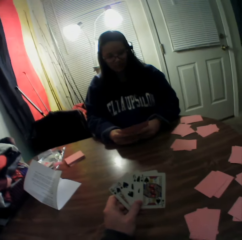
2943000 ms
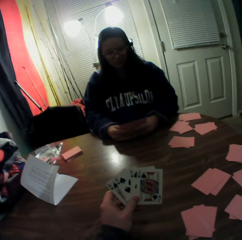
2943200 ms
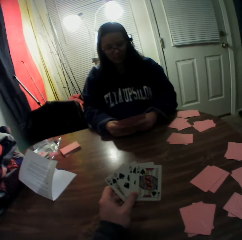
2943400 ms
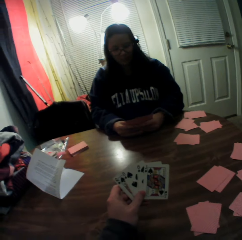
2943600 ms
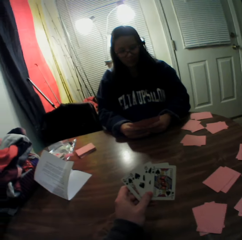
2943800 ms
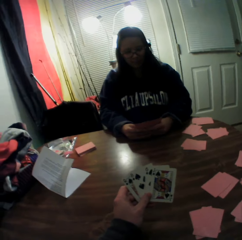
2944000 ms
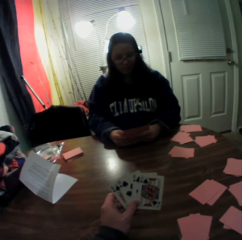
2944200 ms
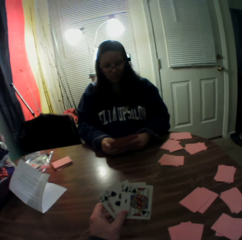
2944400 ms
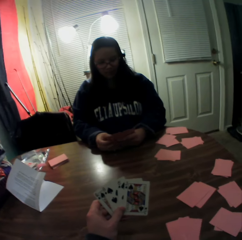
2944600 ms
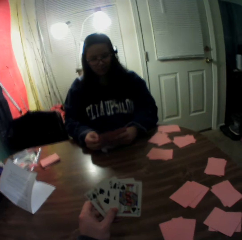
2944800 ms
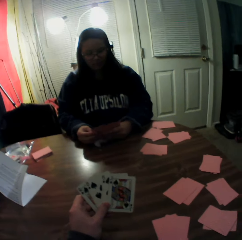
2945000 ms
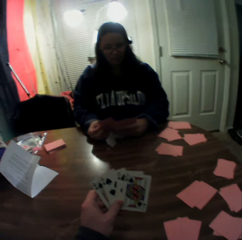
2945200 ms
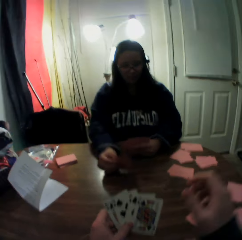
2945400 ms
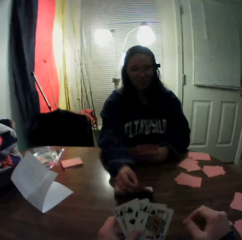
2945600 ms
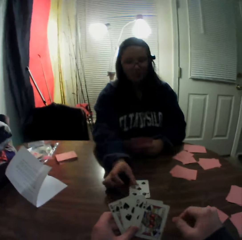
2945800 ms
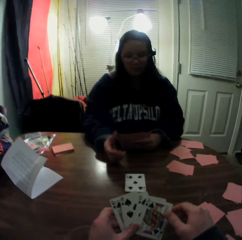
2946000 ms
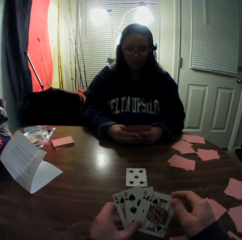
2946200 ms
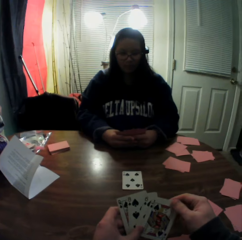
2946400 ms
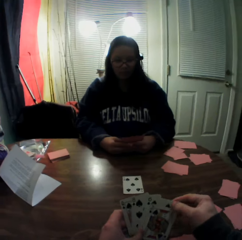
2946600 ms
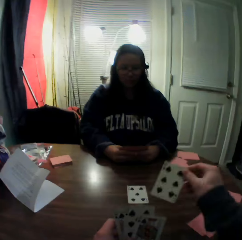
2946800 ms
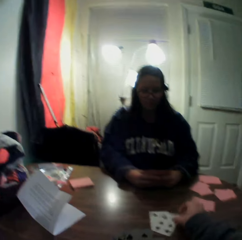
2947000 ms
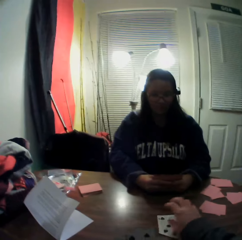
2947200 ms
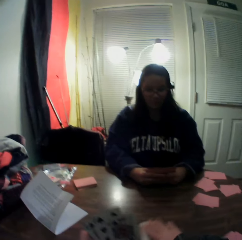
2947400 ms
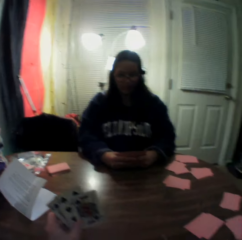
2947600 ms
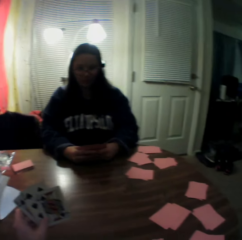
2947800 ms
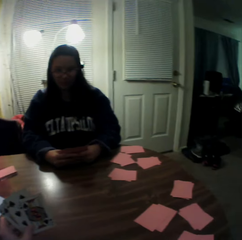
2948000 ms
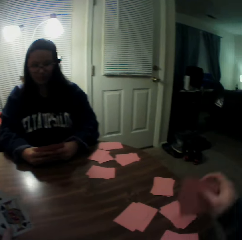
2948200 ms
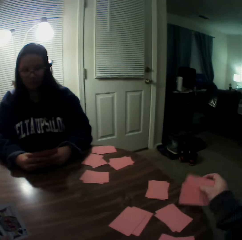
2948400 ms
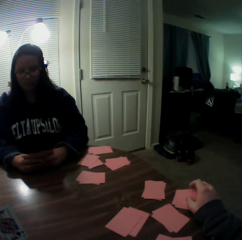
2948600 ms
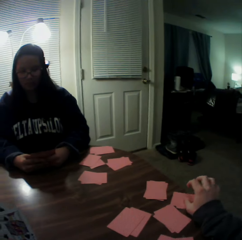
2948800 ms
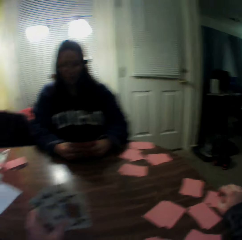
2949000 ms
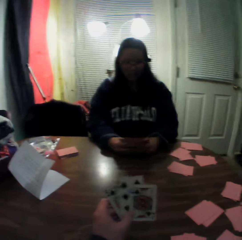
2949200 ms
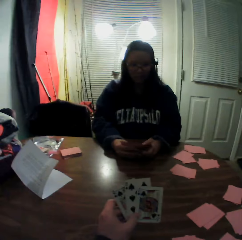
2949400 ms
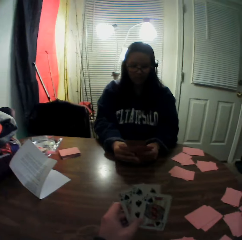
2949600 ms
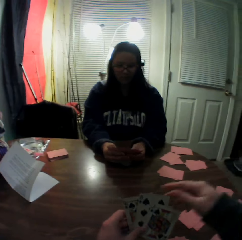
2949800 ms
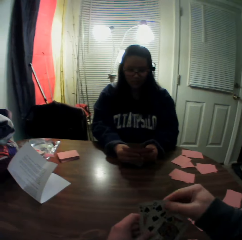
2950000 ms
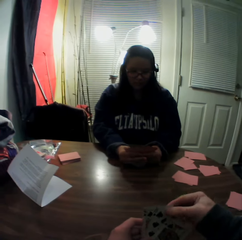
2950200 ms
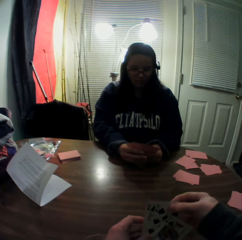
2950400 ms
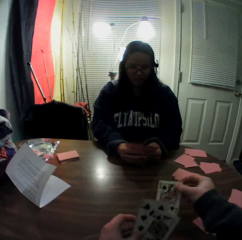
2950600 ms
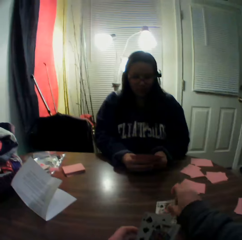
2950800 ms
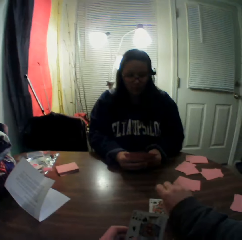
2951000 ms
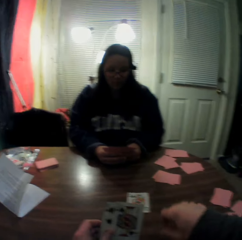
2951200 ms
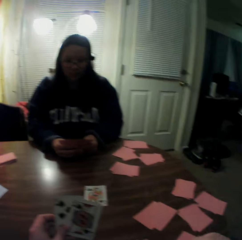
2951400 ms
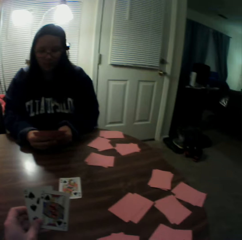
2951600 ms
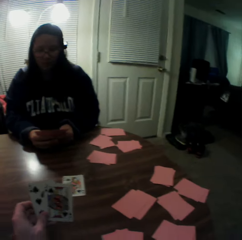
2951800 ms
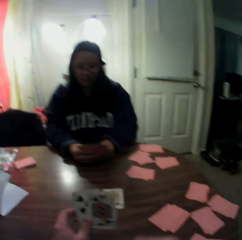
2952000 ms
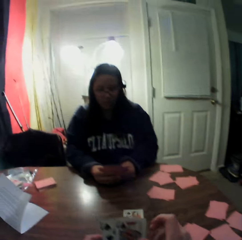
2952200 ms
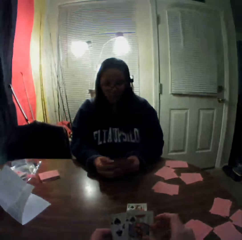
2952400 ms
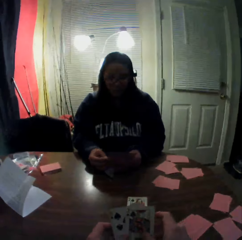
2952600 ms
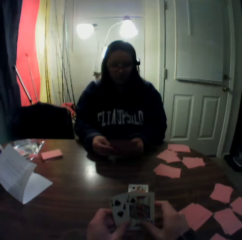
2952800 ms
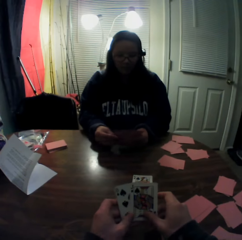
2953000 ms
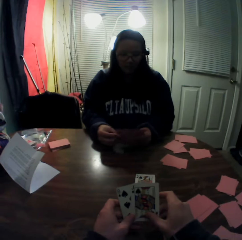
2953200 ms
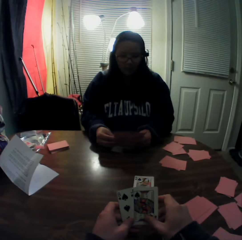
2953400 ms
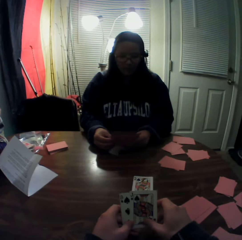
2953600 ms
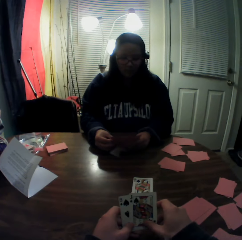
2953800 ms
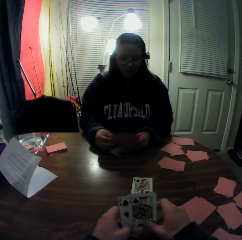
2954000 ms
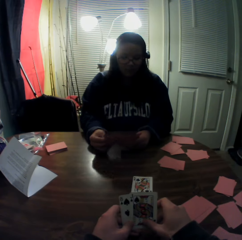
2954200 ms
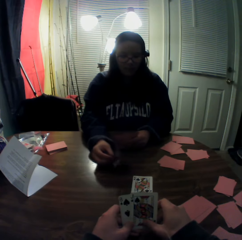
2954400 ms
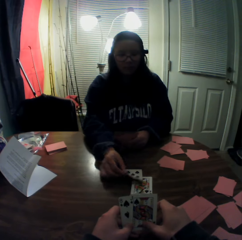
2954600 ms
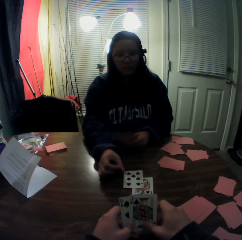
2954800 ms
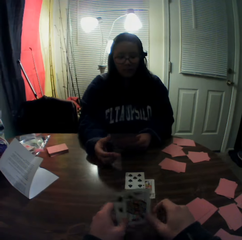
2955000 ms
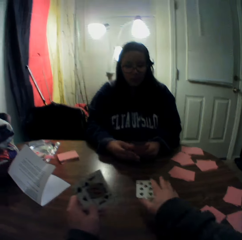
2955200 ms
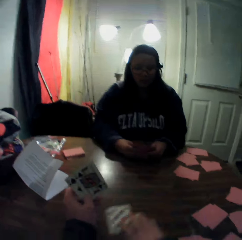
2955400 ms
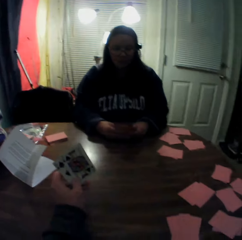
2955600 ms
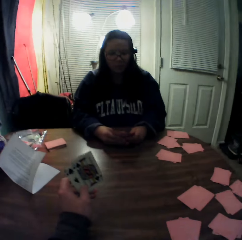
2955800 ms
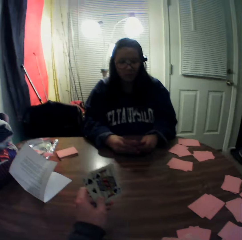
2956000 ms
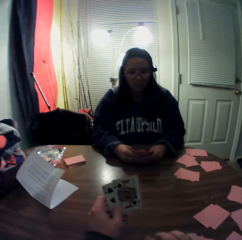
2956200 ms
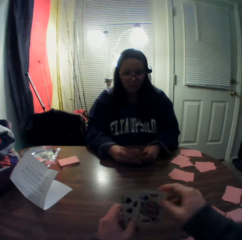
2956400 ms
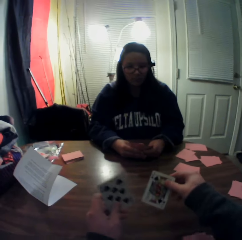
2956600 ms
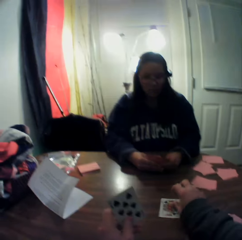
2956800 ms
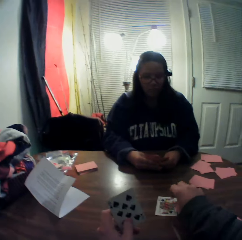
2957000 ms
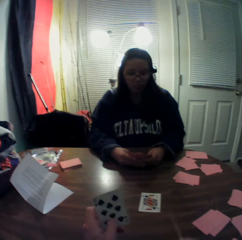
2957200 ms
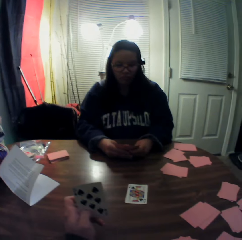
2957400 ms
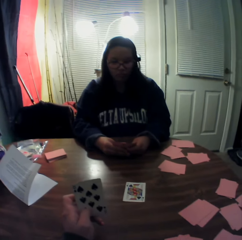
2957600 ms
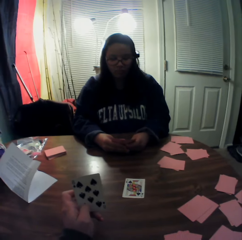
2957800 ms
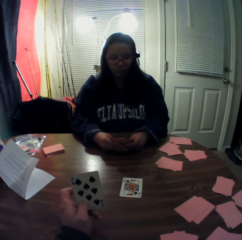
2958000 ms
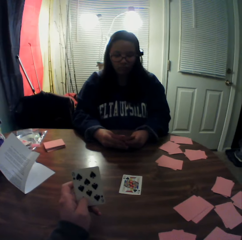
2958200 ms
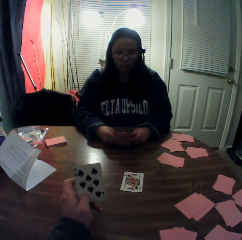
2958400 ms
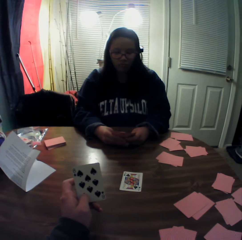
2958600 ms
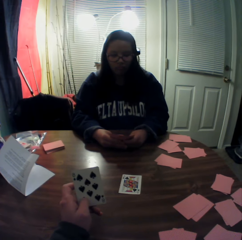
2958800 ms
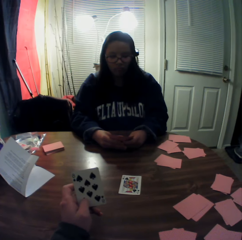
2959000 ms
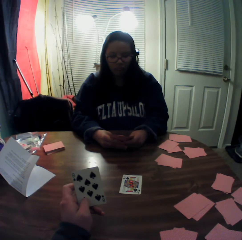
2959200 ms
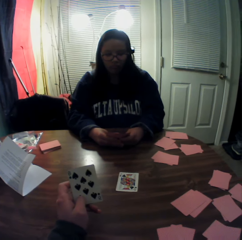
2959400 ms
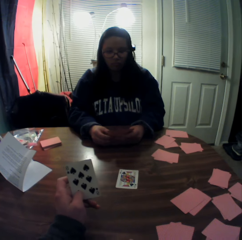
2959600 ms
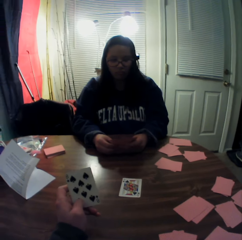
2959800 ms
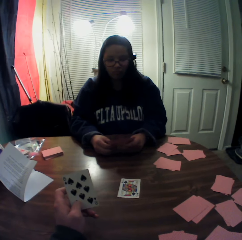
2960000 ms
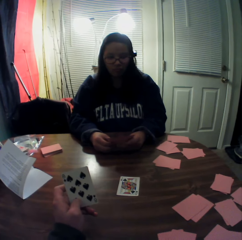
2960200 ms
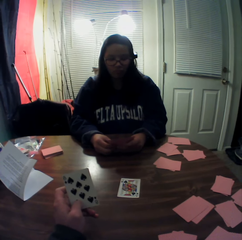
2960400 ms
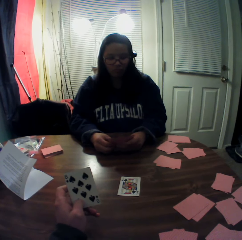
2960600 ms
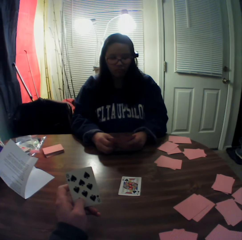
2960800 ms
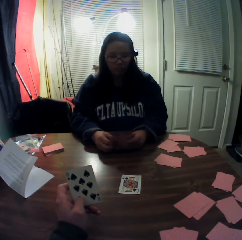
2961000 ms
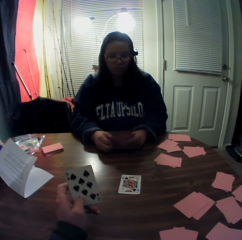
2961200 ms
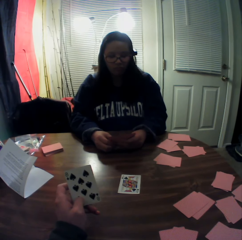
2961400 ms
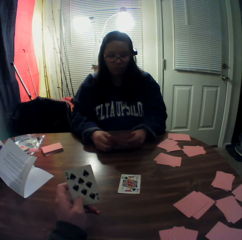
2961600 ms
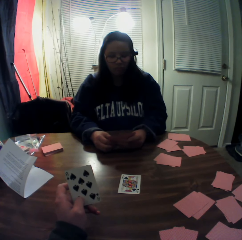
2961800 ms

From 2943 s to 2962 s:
A woman picks a card from the stack of cards in her hands with her right hand. She places the card onto the table. The camera wearer picks a card from the stack of cards in his hands with his right hand. He drops the card onto the table. He slides the playing cards on the table. He packs the stack of cards on the table with his right hand. He places the cards onto the table. He picks a card from the stack of cards in his hands with his right hand. He drops the card onto the table. The woman picks a card from the stack of cards in her hands with her right hand. She places the card onto the table. The camera wearer slides the playing cards on the table. He packs the stack of cards on the table with his right hand. He picks a card from the stack of cards in his hands with his right hand. He drops the card onto the table. He touches the table.

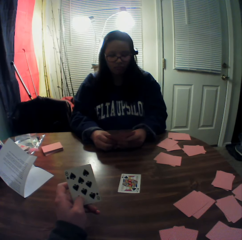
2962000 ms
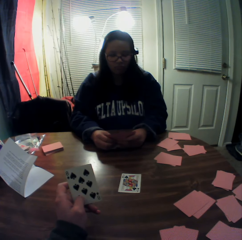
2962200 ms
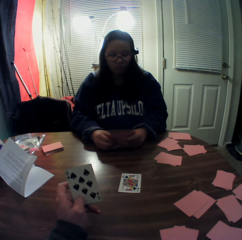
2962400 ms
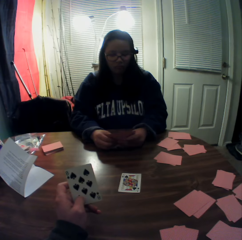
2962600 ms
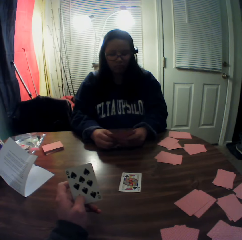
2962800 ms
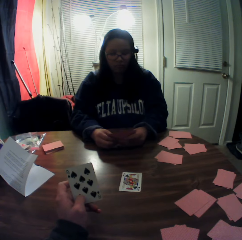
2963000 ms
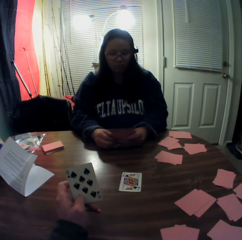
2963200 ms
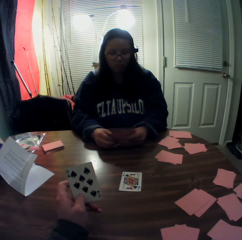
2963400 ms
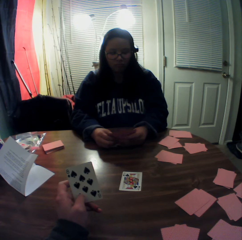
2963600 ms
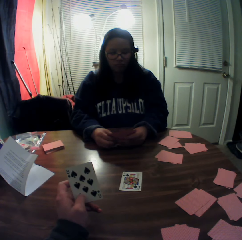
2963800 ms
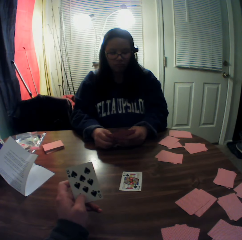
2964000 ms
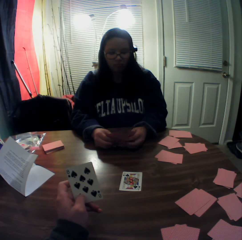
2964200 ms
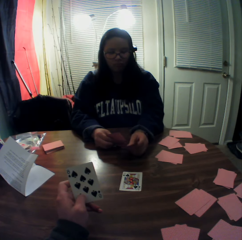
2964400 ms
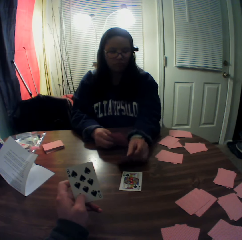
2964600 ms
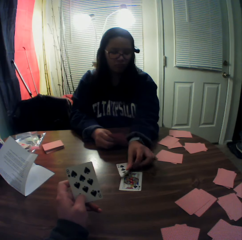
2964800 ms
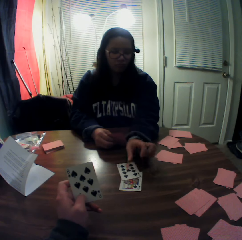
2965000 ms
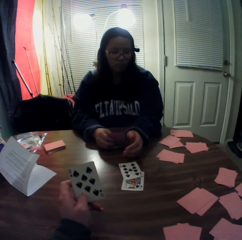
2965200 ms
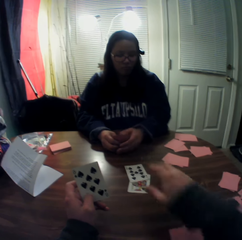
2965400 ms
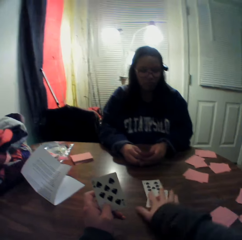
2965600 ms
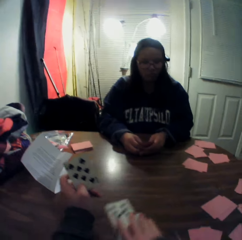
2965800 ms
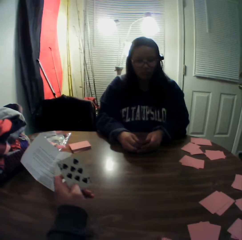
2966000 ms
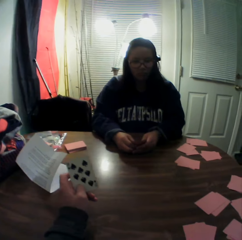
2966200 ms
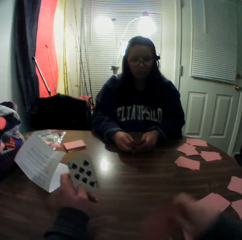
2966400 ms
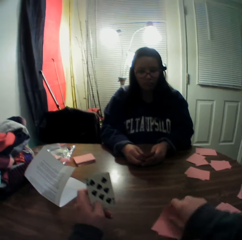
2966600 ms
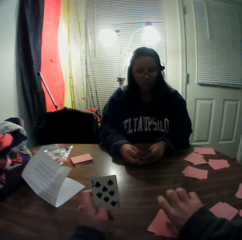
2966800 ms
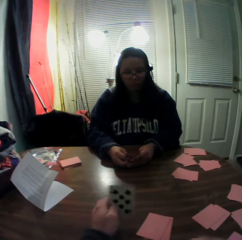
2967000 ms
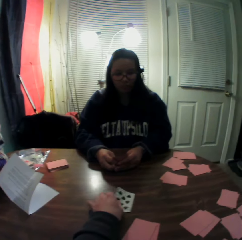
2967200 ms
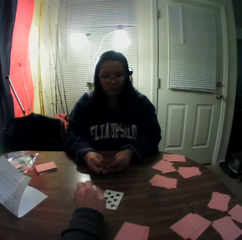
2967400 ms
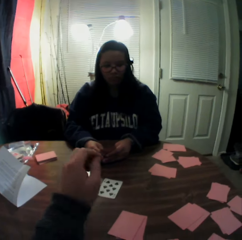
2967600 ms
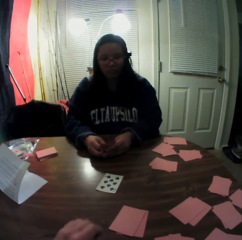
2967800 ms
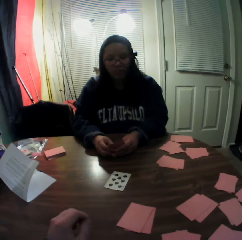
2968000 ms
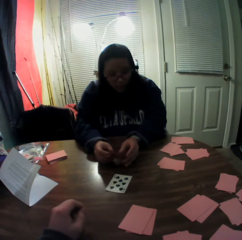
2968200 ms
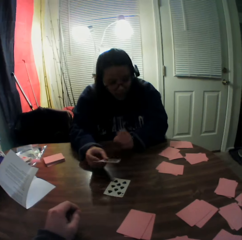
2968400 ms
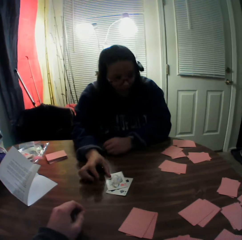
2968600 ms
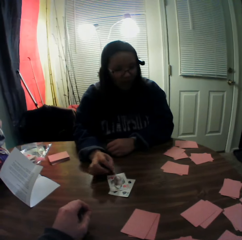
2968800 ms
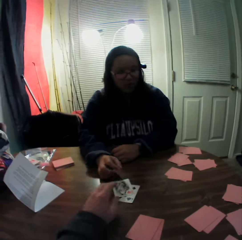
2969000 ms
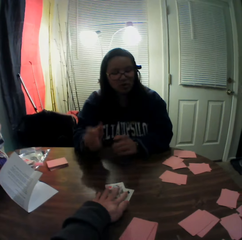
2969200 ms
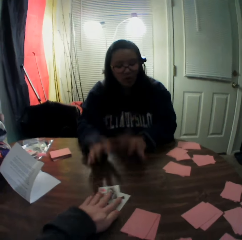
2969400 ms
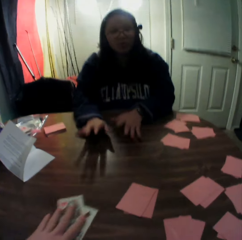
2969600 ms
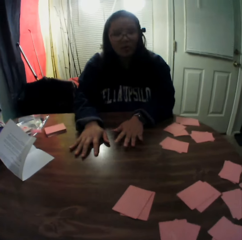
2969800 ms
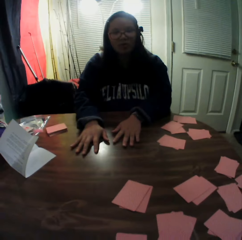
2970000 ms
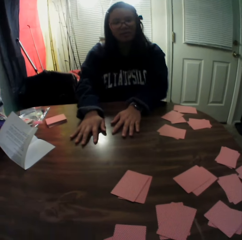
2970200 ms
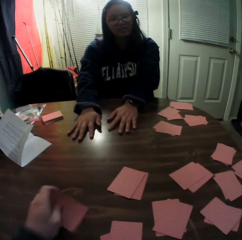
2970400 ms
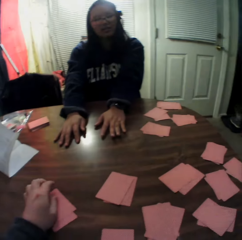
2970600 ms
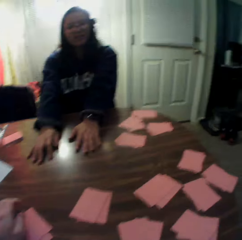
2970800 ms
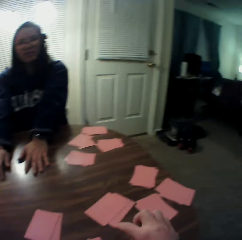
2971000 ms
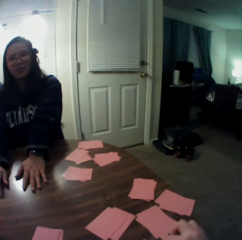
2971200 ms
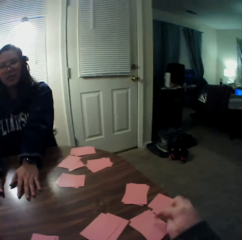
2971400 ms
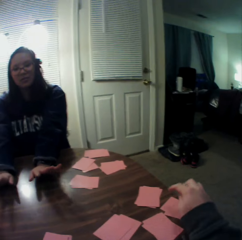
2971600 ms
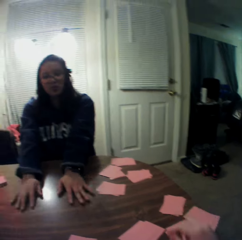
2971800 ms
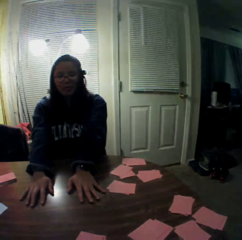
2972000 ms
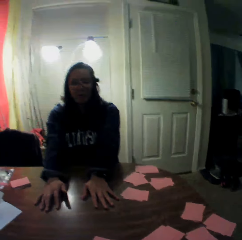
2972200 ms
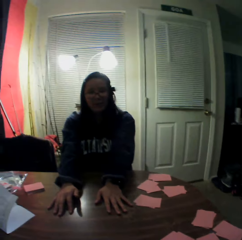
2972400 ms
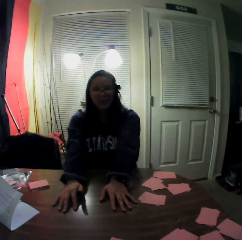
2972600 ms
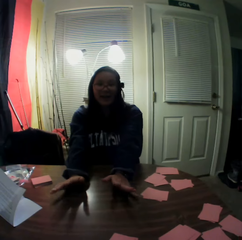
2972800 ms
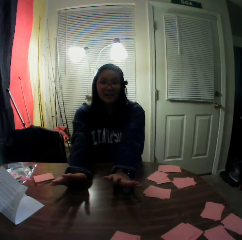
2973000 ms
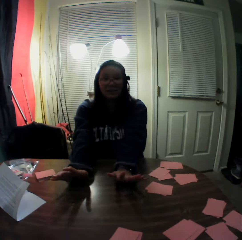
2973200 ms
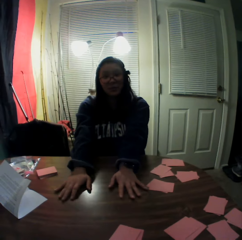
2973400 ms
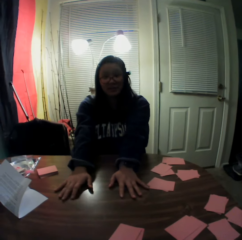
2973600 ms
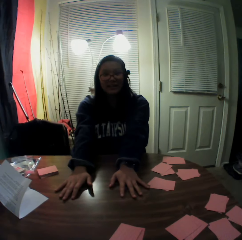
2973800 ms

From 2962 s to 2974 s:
A woman picks a card from the stack of cards in her hands with her left hand. The woman places the card onto the table. The camera wearer slides the playing cards on the table. He packs the stack of cards on the table with his right hand. He places the cards onto the table and drops a card onto the table with his left hand. The woman places a card onto the table. The woman beats the table with both hands. The camera wearer slides the playing cards on the table. He packs the stack of cards on the table with his right hand. The woman puts her hands on the table. The camera wearer places the cards onto the table.
